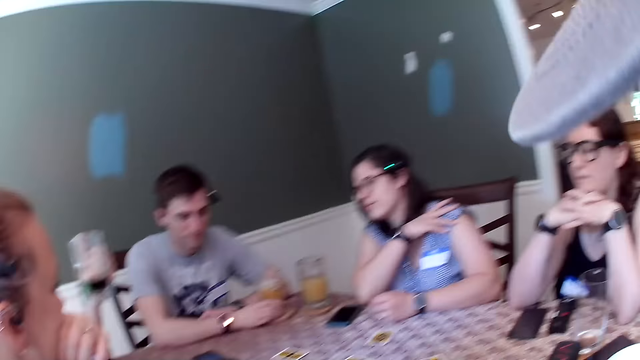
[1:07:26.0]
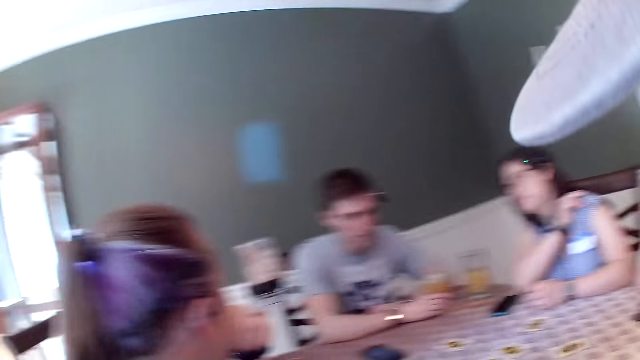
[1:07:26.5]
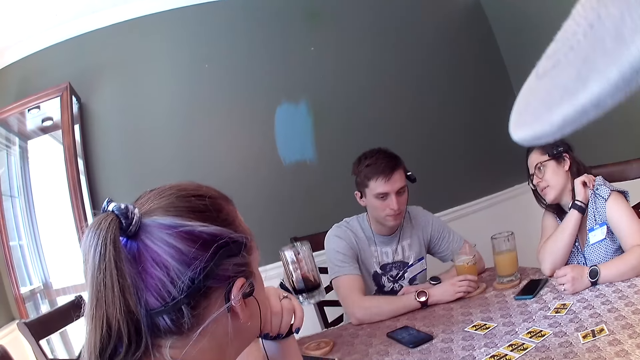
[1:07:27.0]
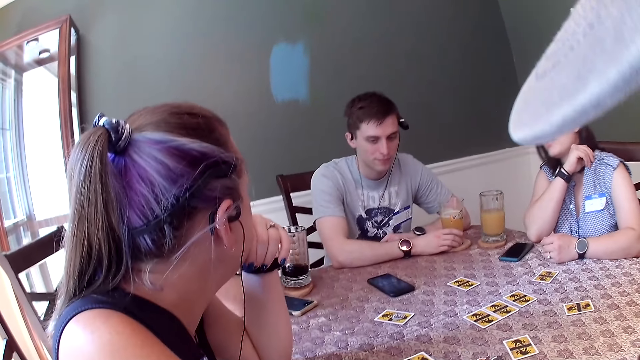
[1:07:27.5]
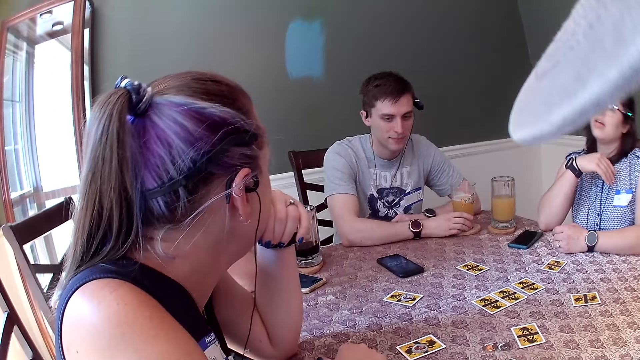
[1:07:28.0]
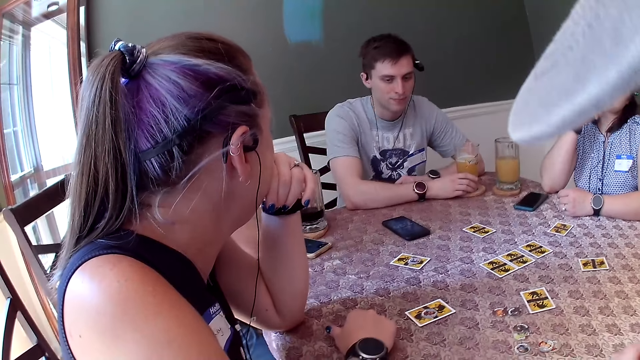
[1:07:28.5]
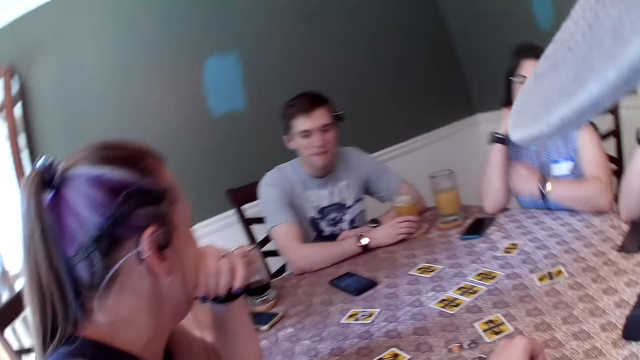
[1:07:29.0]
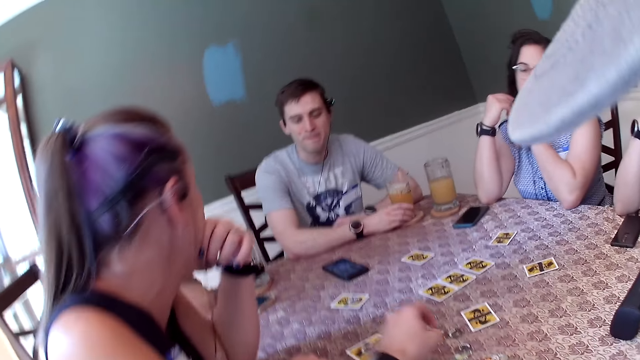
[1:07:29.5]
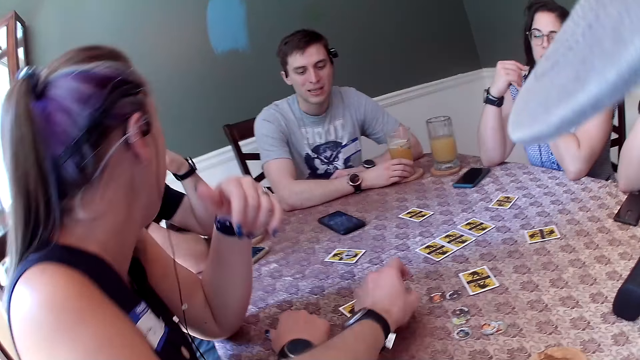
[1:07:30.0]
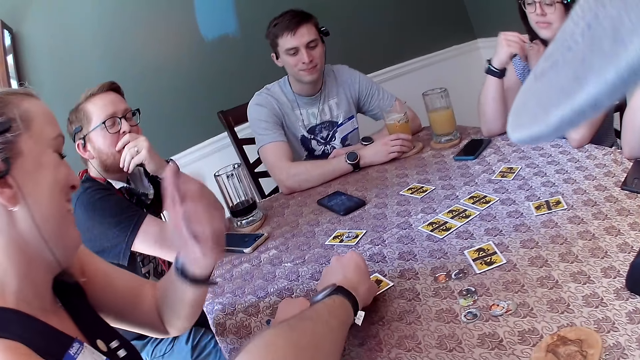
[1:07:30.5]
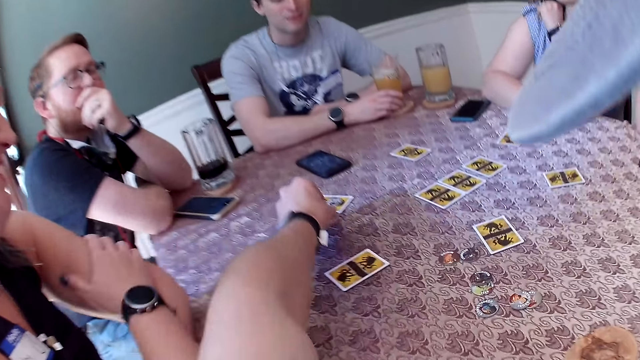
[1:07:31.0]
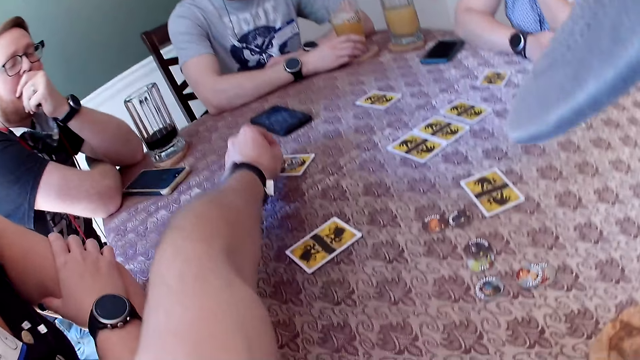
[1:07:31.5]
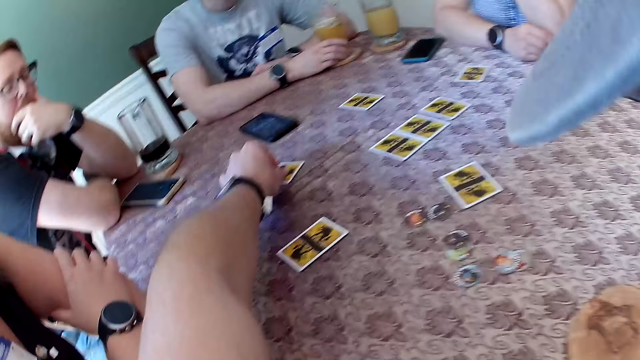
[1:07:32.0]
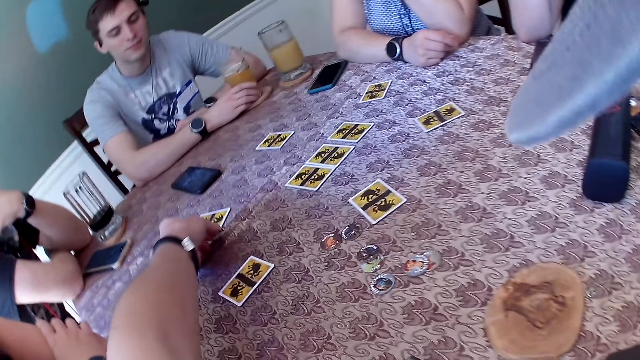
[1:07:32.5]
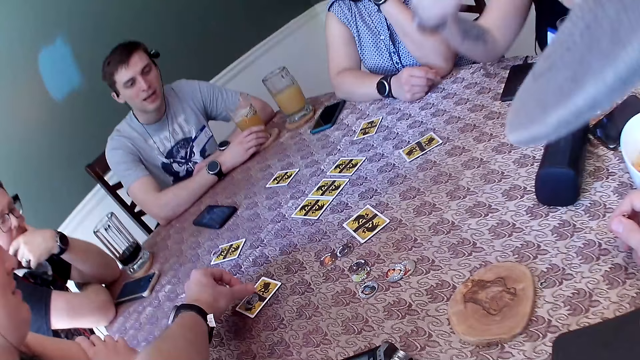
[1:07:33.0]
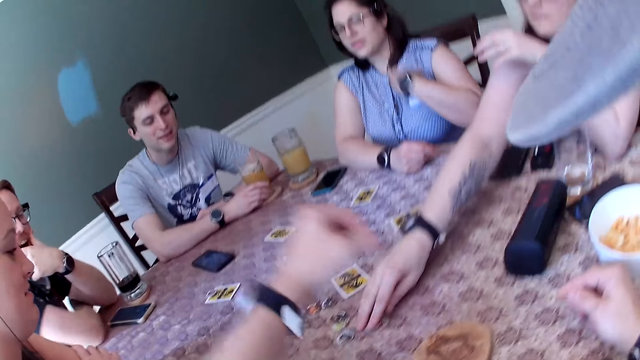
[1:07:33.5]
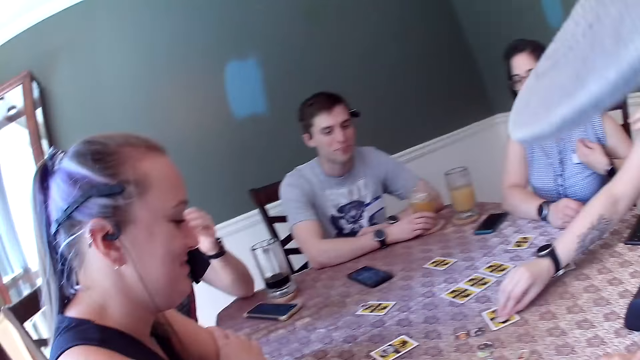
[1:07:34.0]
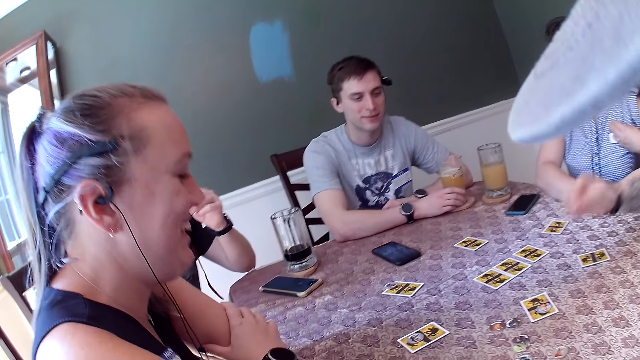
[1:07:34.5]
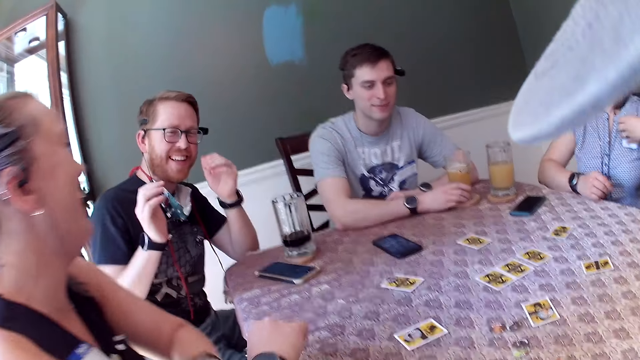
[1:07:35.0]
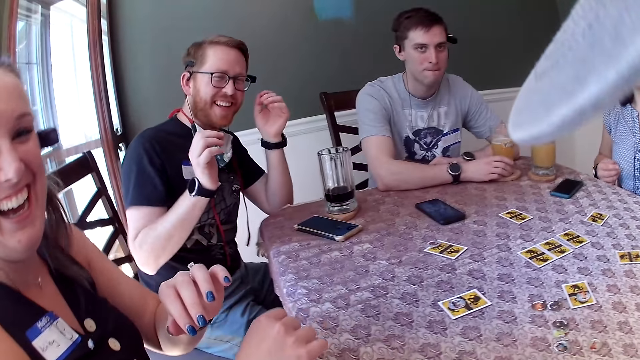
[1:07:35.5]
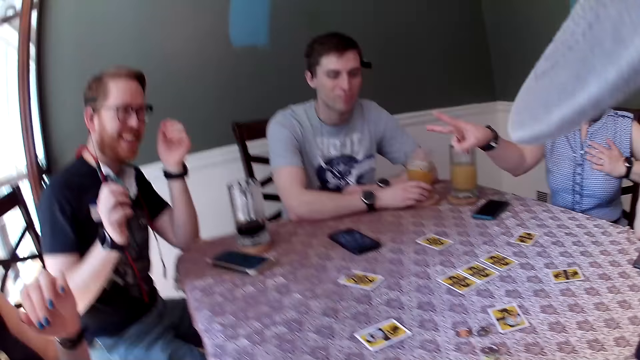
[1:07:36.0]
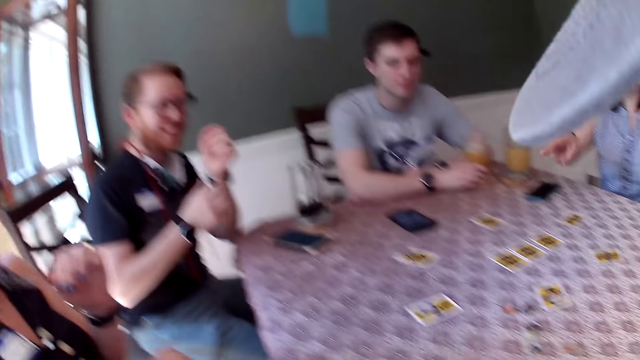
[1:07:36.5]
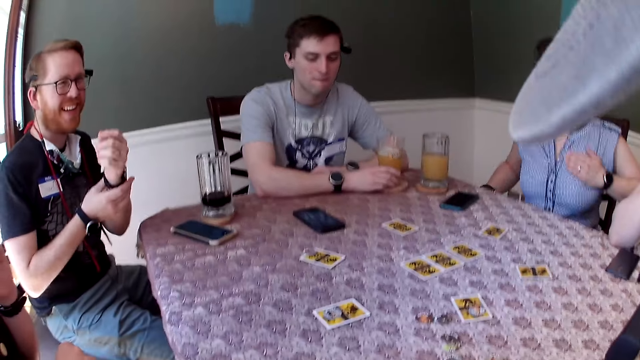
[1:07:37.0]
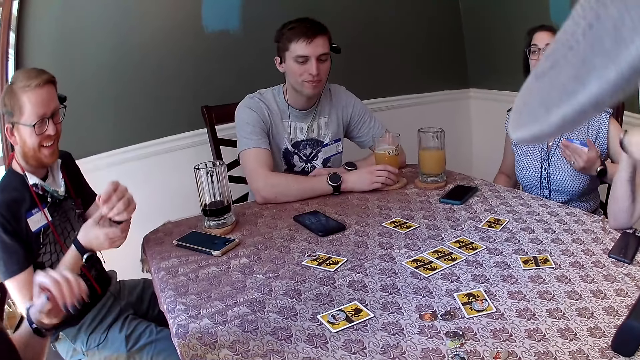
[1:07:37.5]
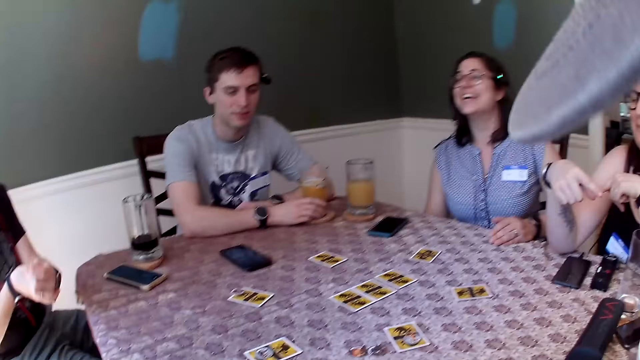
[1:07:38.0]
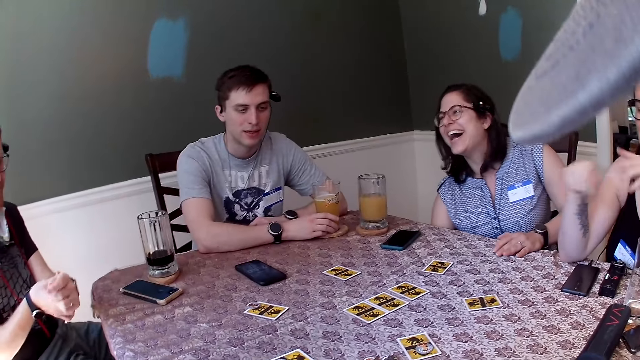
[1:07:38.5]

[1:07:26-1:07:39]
A man drops the cup of drink on the table with his left hand. The camera wearer picks up a chip from the table with his left hand. He drops the chip on the table with his left hand. He picks up a chip from the card on the table with his left hand. He drops the chip on the card on the table with his left hand. A woman moves a chip on the table with her right hand. A female picks a chip from the table and places the chip on the card. Another female converses with a male.

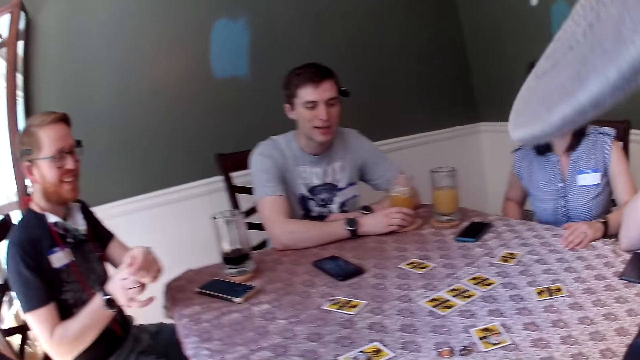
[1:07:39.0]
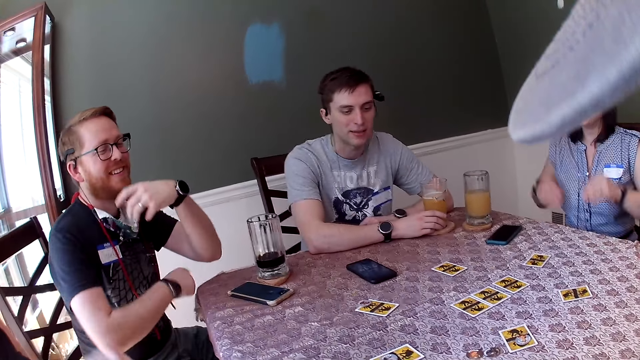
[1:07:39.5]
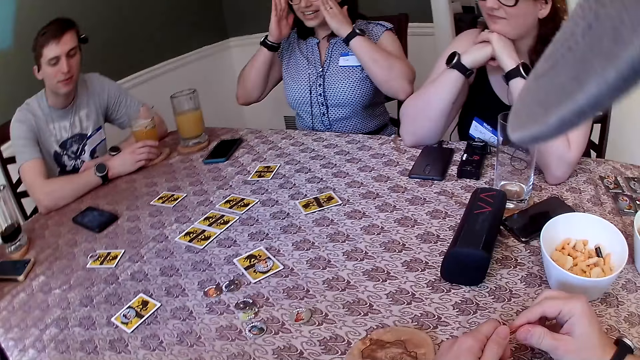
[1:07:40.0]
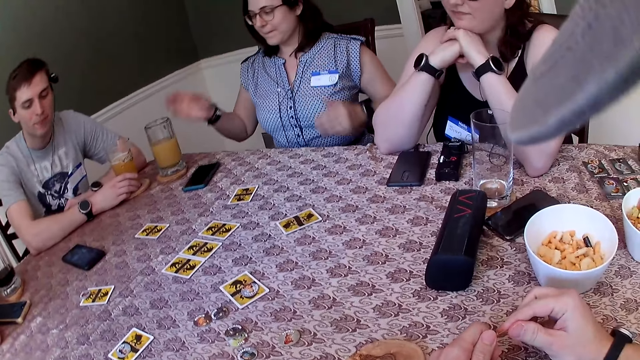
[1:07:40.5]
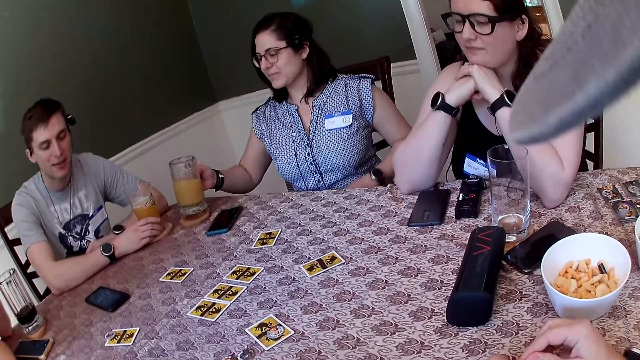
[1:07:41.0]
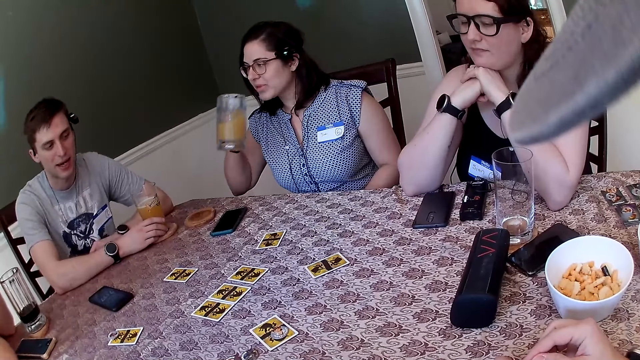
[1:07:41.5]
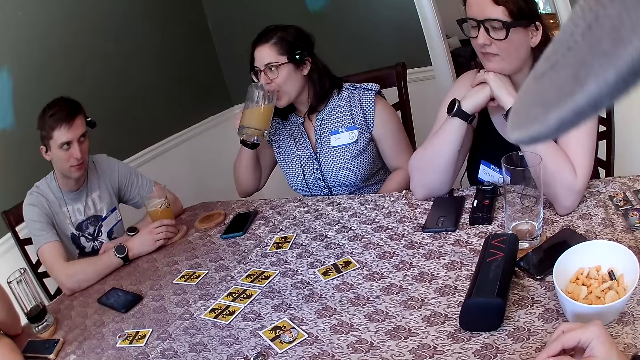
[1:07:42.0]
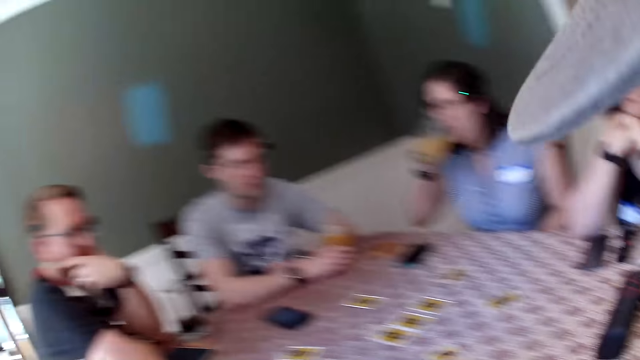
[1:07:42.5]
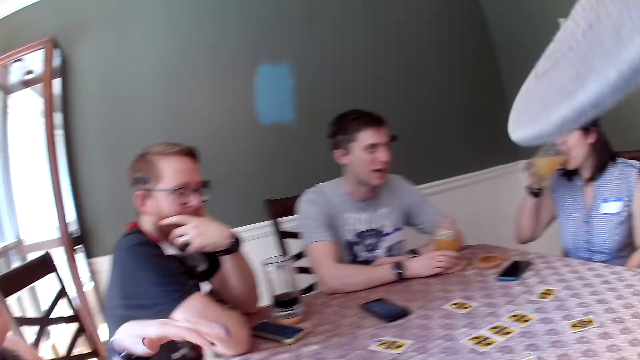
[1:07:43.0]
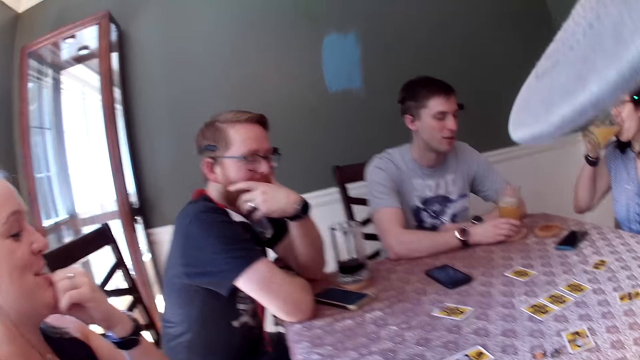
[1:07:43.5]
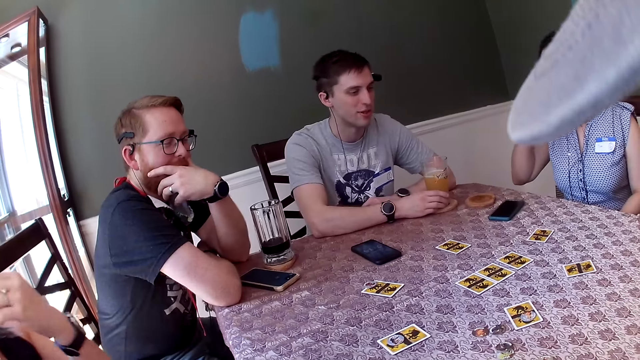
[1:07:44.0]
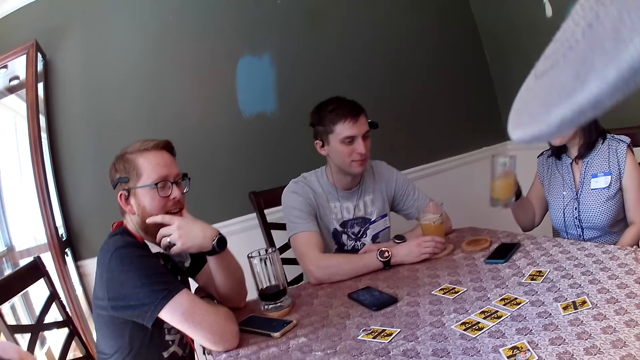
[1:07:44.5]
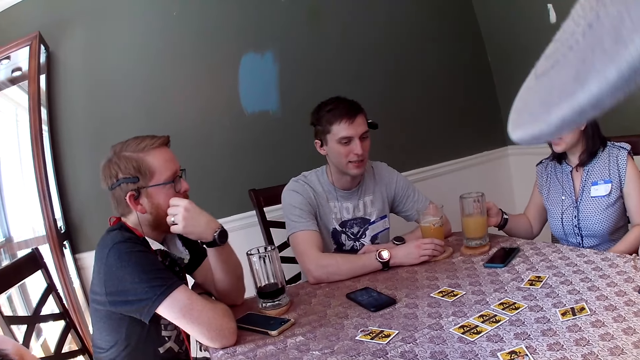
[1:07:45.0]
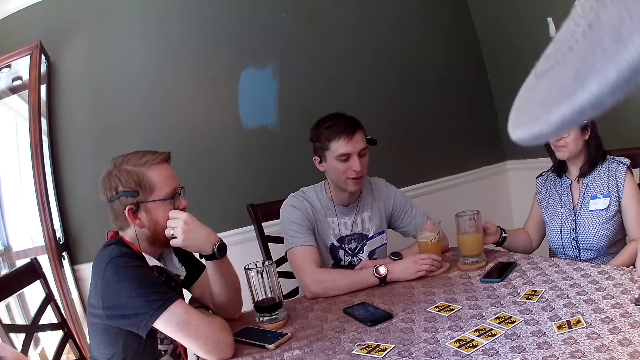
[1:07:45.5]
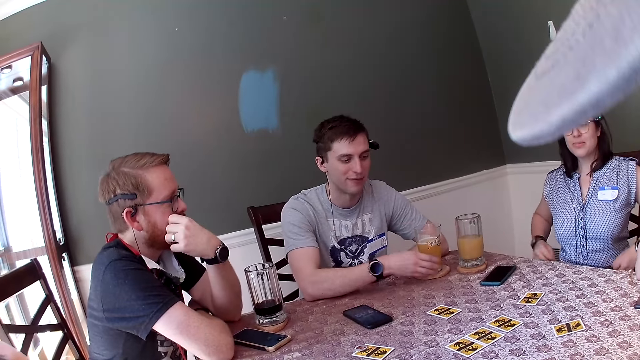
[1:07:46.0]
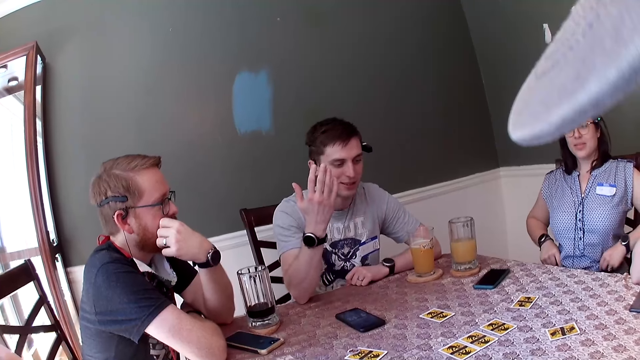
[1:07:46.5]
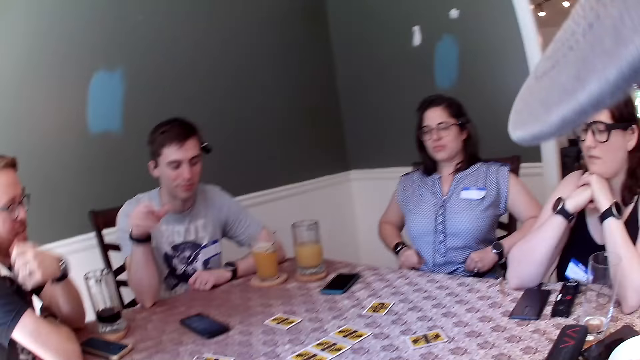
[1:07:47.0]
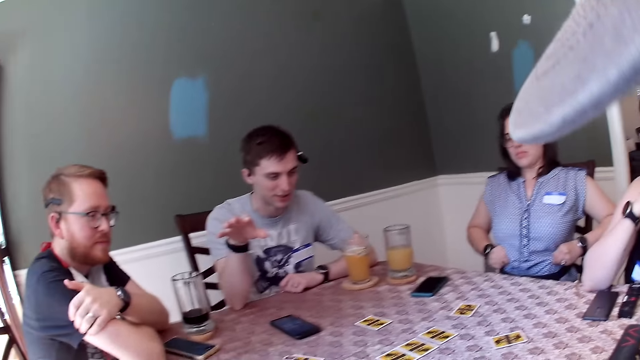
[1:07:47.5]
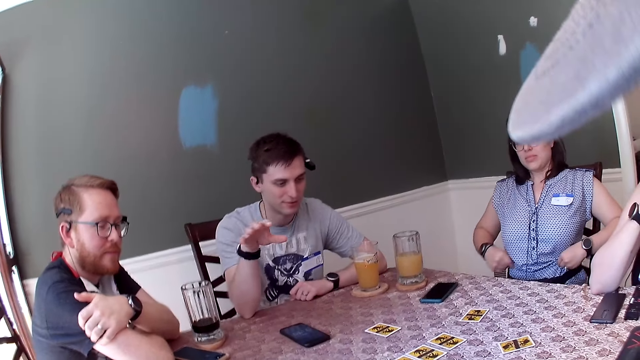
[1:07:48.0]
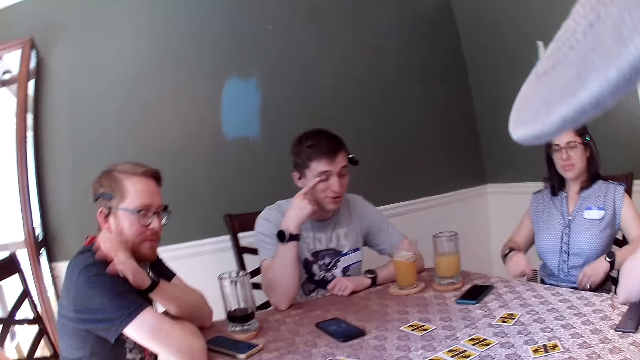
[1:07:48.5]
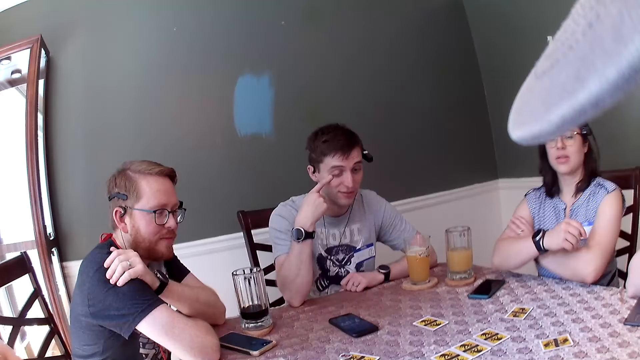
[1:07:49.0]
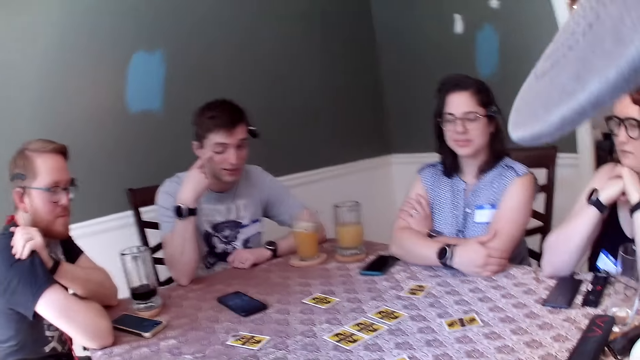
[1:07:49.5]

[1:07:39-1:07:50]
A woman picks up the cup of drink from the table with her right hand, drinks from the cup, and drops the cup on the table with her right hand. A person shows hand gestures.
